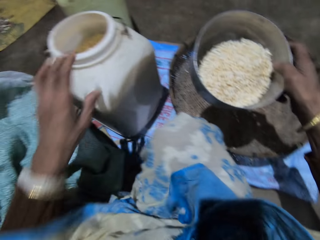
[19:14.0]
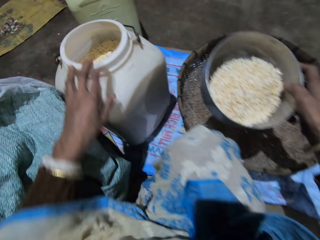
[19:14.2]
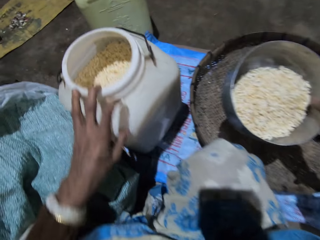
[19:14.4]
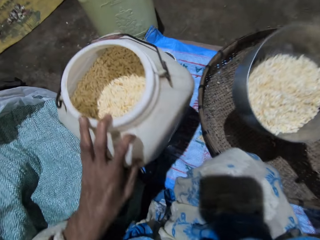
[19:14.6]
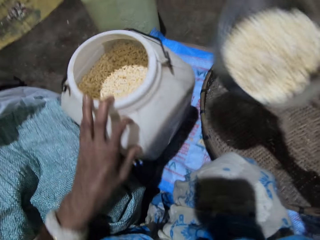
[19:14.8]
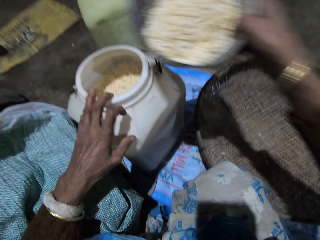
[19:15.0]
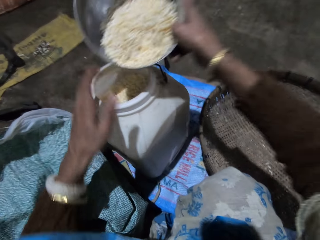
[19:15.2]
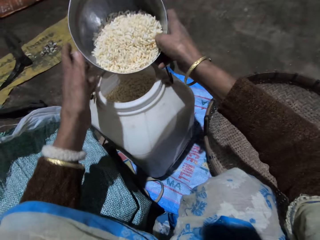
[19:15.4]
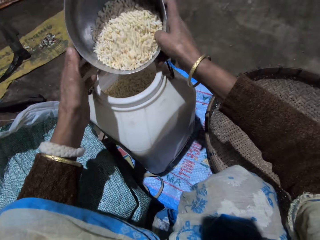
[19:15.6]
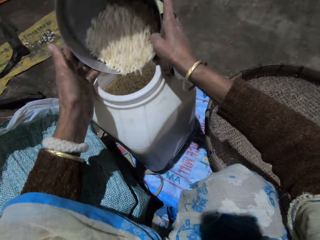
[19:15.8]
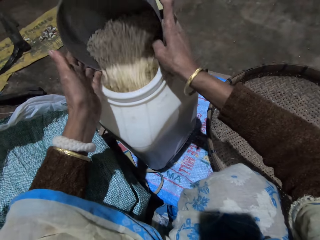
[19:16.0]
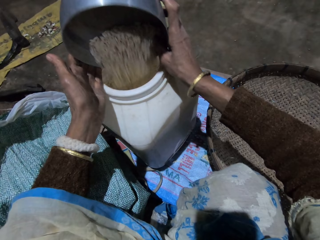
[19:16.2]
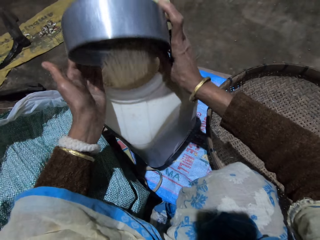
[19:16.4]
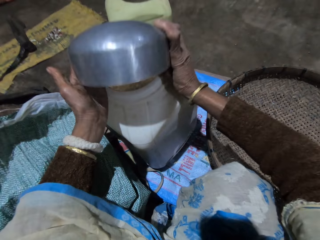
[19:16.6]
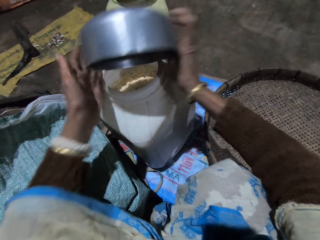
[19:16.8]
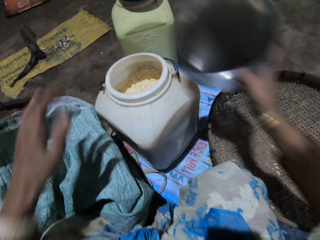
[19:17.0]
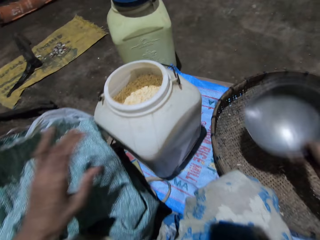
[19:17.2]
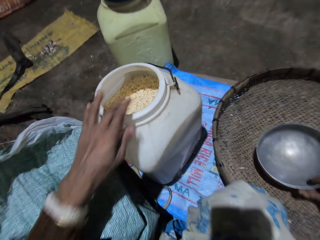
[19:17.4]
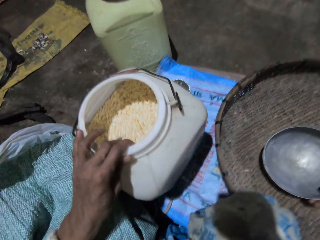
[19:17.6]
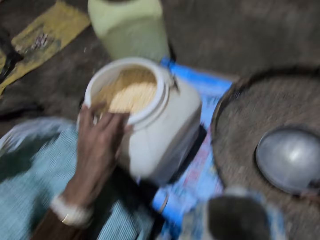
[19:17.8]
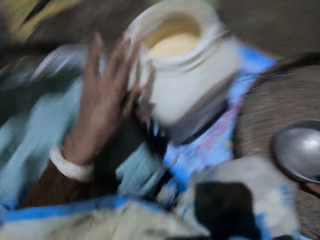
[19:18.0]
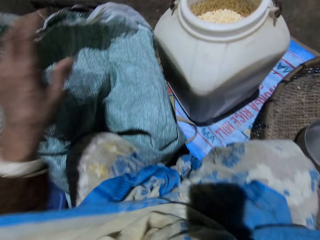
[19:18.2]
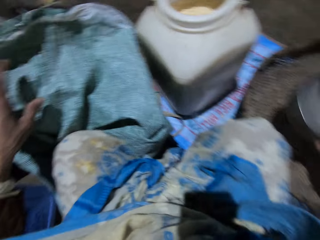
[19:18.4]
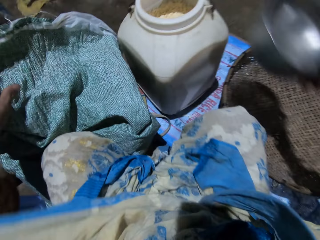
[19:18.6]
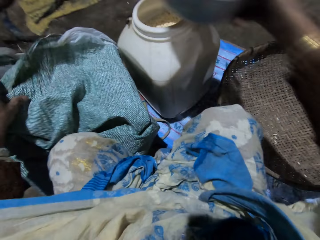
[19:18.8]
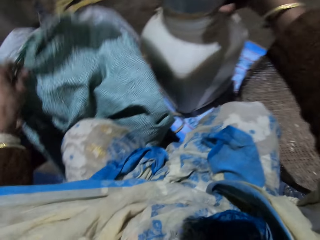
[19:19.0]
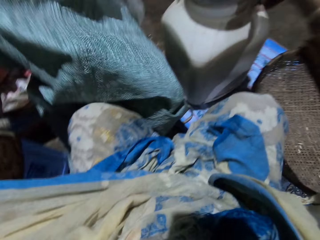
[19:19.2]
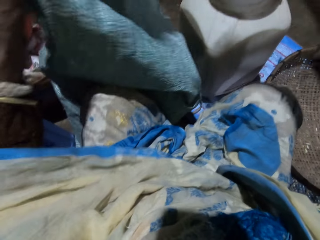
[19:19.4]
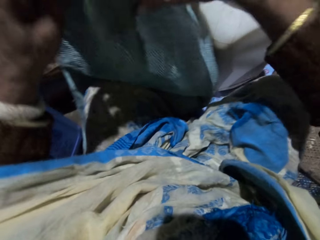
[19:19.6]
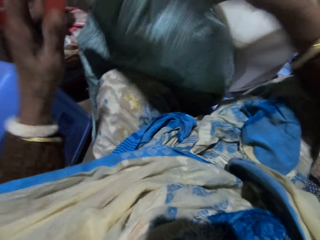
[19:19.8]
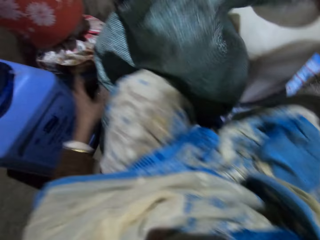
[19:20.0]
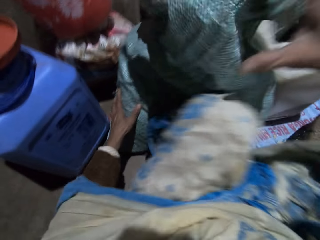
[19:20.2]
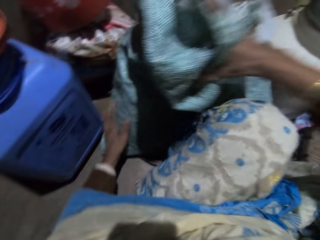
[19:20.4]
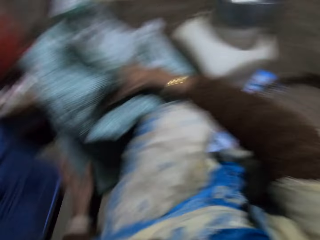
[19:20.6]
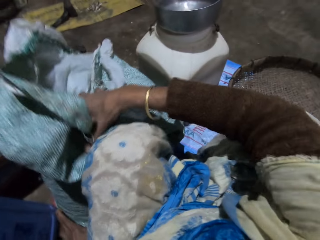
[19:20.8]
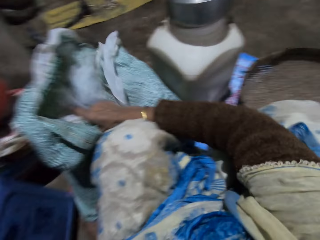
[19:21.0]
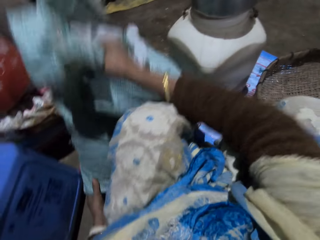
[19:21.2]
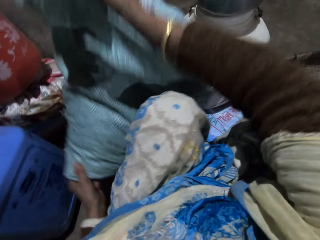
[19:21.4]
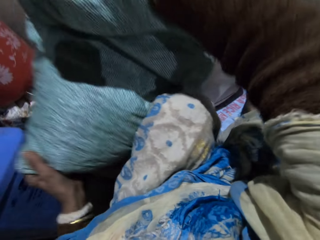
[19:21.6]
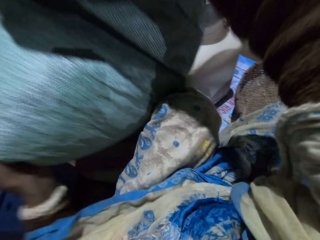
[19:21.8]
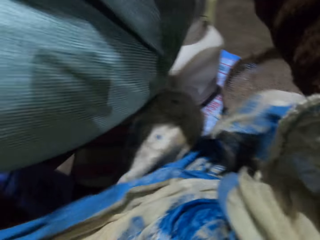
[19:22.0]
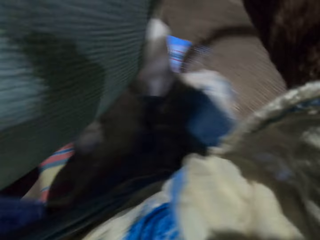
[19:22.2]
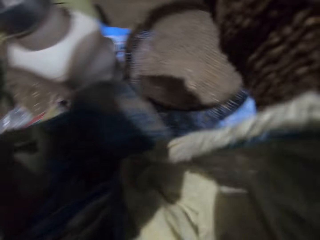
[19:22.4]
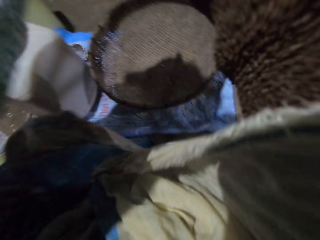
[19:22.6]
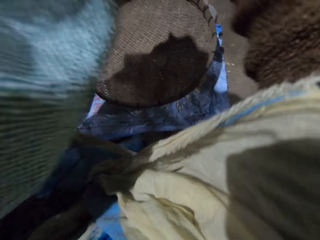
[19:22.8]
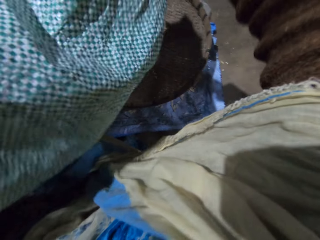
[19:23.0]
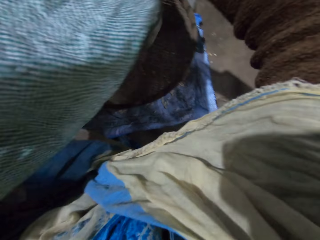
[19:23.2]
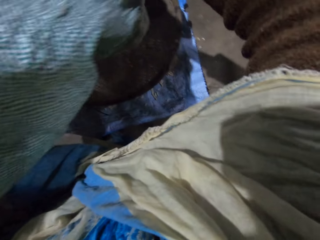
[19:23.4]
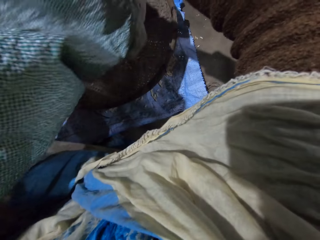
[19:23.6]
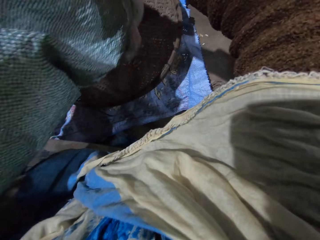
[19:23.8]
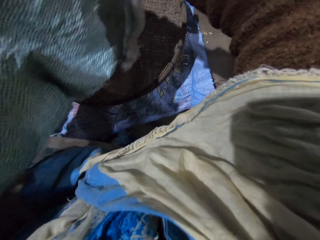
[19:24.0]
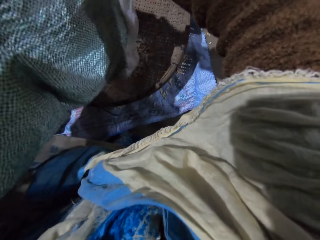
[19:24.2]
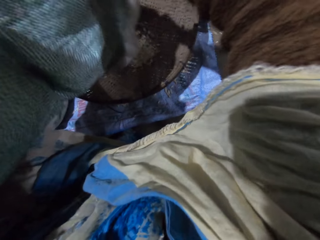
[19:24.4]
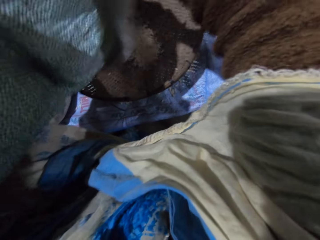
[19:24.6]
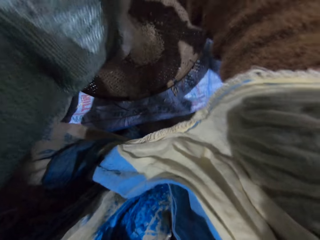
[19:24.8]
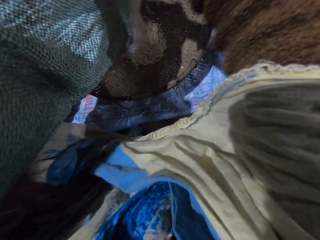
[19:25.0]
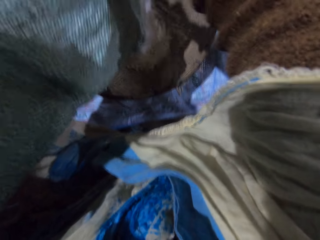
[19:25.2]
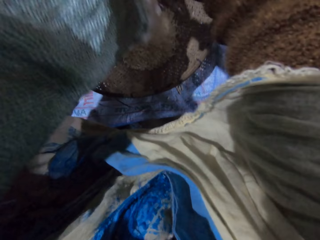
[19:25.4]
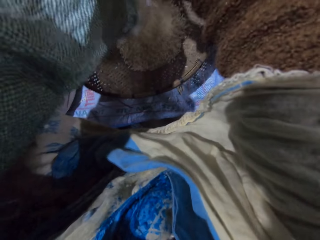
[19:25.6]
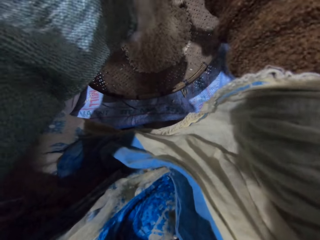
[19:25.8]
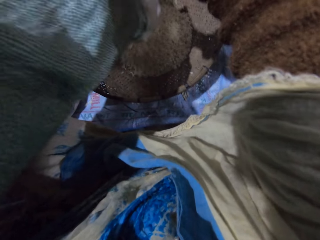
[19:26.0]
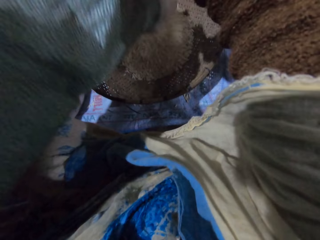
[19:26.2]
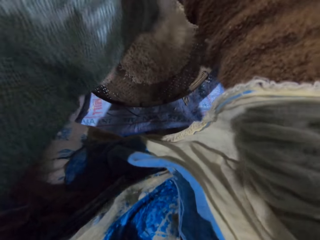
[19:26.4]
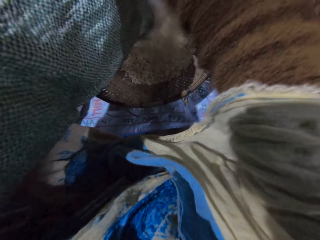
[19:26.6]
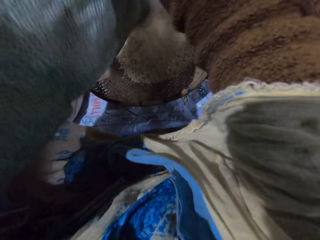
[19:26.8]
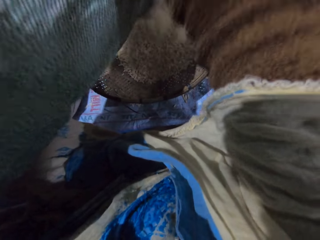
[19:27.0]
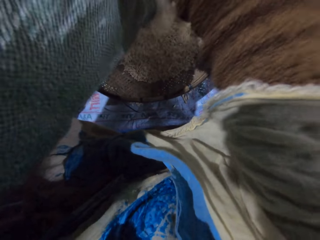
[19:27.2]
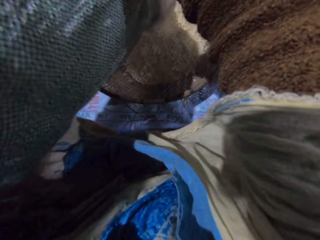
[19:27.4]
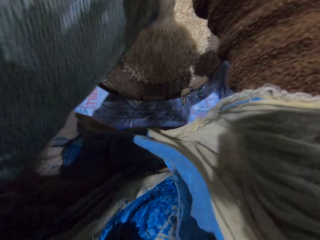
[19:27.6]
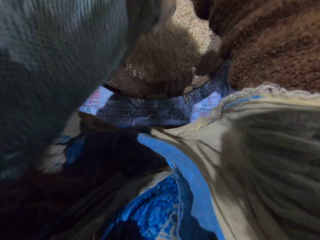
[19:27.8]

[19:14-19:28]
The camera wearer pulls the drum with her left hand. She adjusts the storage container. She holds the stainless bowl with both hands. She pours grains in the drum. She adjusts the storage container. She drops the stainless bowl in the basket with her right hand. She shakes the drum with her left hand. She holds the sack. She places the stainless bowl on the drum with her right hand. She dips the measuring pot into the sack. She lifts the sack. She carries the sack of grains with both hands. She pours the rice into the winnowing basket.

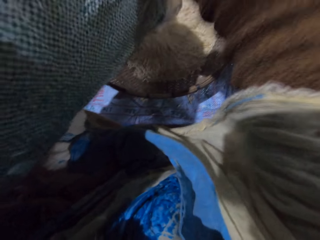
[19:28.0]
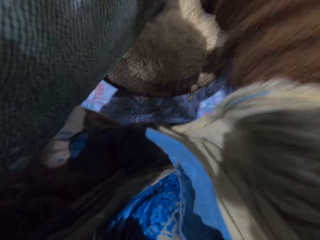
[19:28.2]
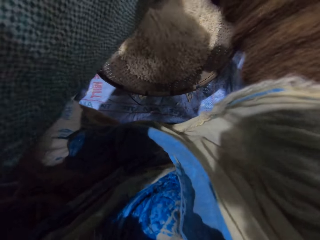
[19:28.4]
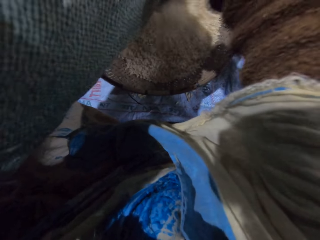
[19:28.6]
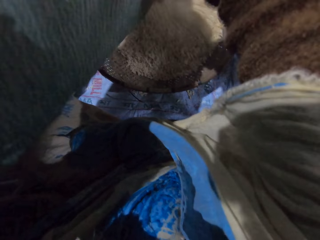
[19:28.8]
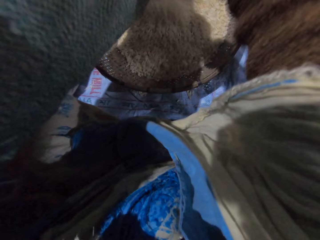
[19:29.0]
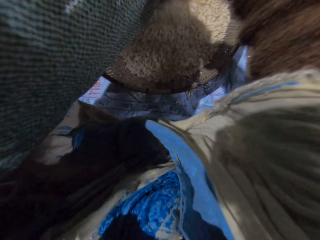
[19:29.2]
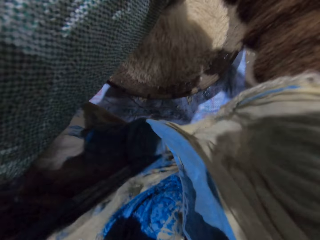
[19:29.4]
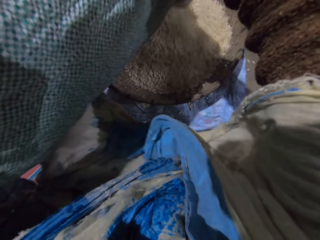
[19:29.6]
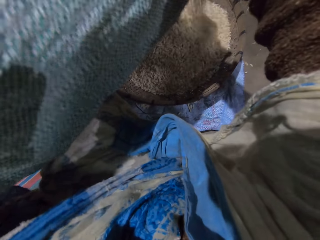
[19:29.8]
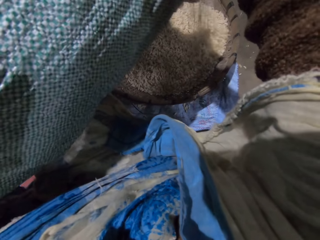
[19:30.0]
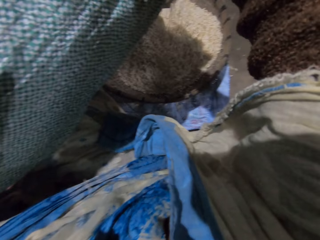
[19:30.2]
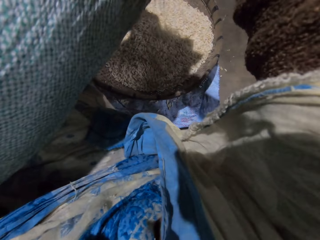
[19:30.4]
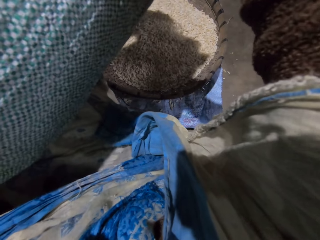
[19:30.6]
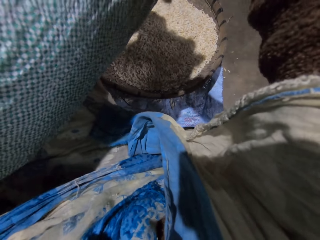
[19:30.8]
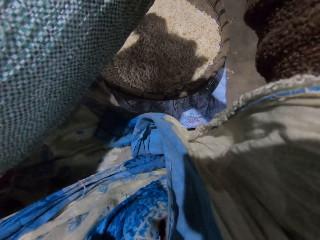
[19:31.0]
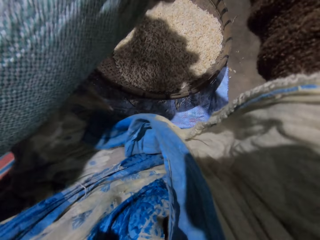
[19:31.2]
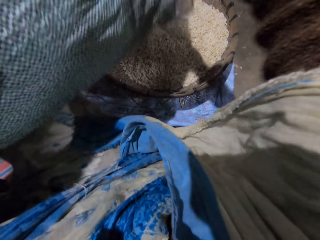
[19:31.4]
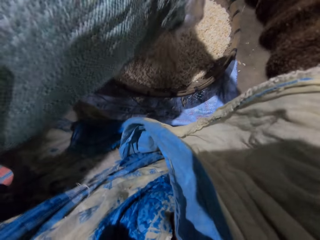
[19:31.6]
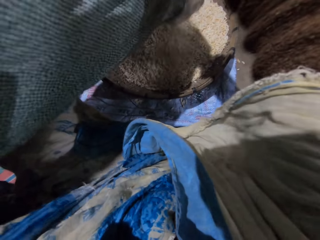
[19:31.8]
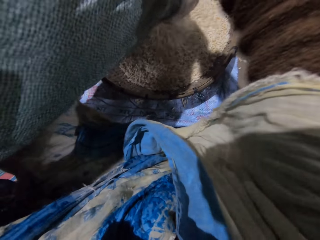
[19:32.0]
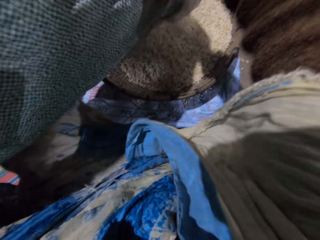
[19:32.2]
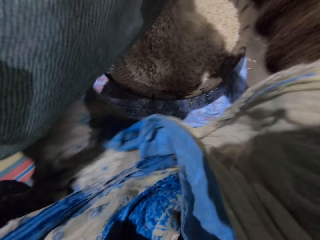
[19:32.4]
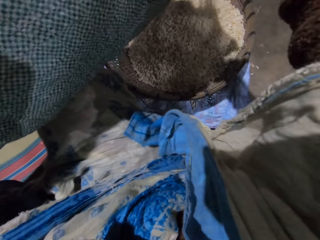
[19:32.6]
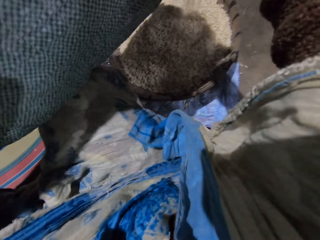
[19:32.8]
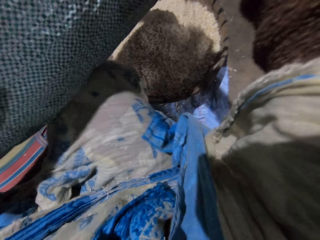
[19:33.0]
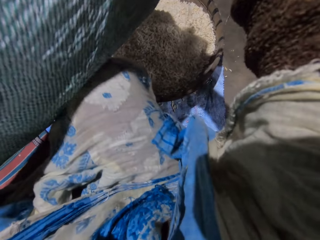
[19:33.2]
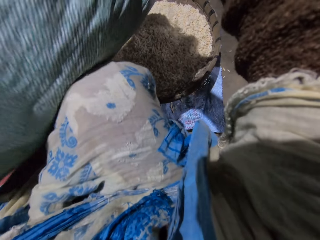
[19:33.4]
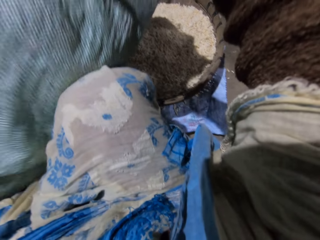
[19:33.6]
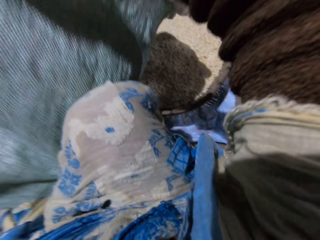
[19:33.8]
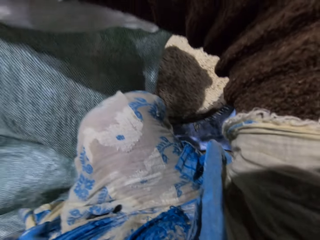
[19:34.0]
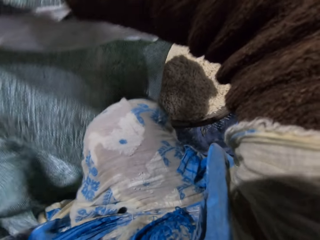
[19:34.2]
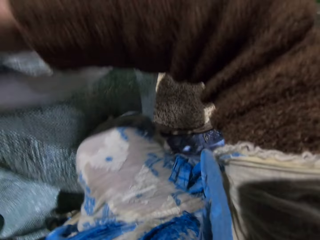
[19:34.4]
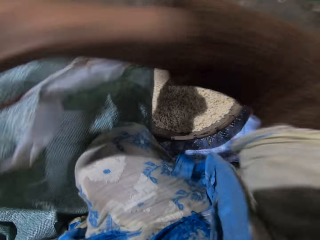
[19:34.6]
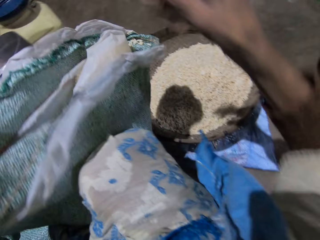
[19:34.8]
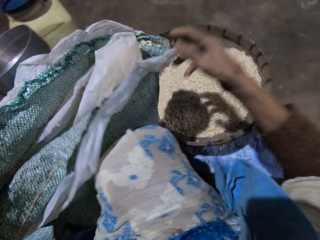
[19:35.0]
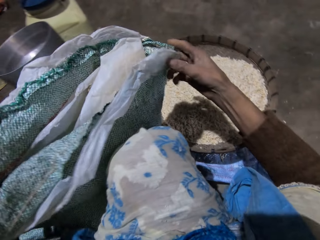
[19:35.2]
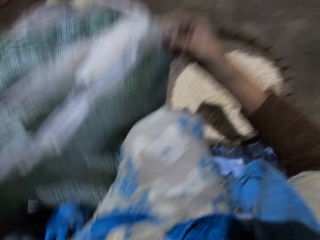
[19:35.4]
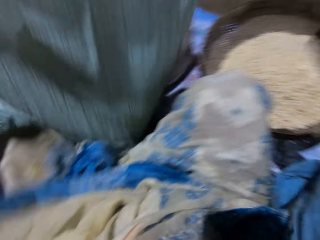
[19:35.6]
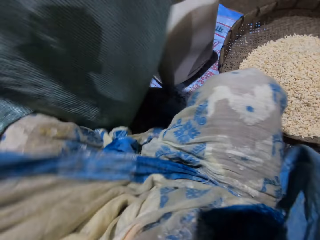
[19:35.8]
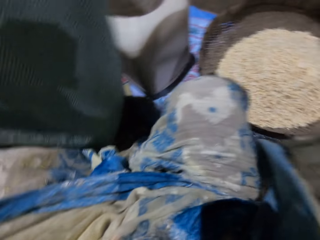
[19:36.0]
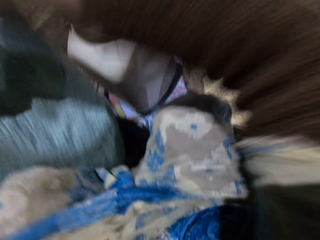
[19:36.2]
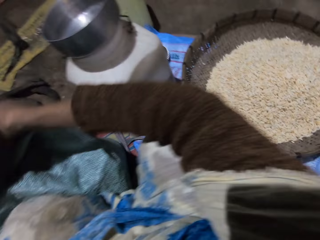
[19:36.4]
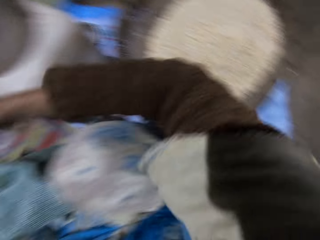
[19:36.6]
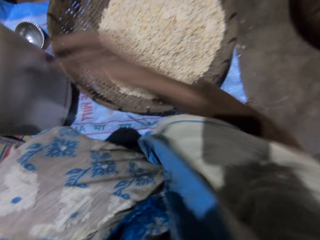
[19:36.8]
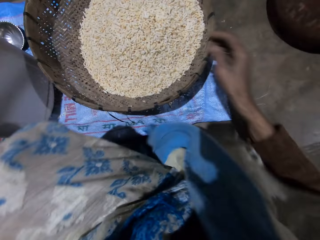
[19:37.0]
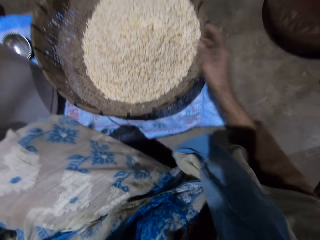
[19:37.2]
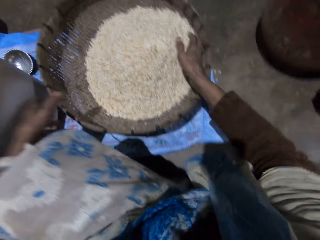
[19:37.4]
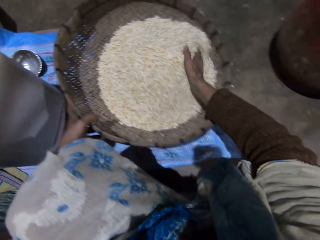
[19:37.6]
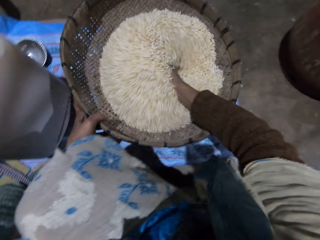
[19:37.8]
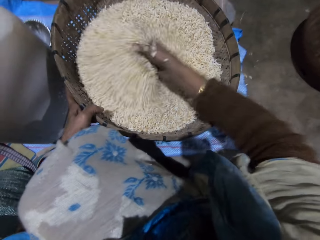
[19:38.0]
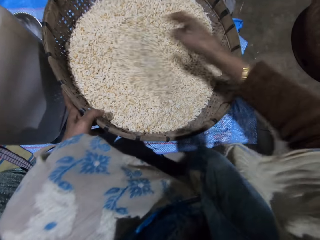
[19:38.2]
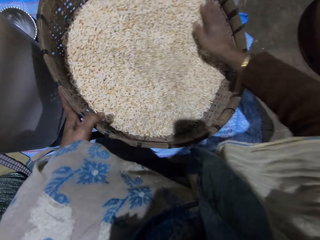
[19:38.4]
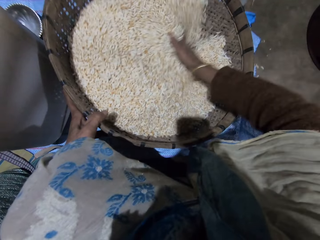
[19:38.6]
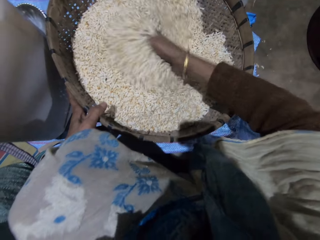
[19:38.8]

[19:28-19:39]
The camera wearer drops the sack. She picks up the sack. She drops the sack on the floor. She sorts the rice and holds the winnowing basket. She mixes grains in the basket with her right hand.
